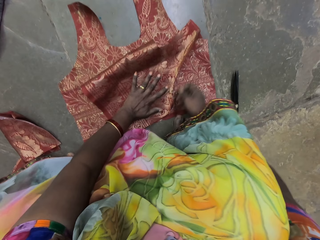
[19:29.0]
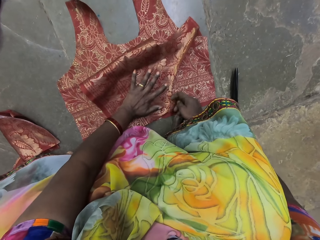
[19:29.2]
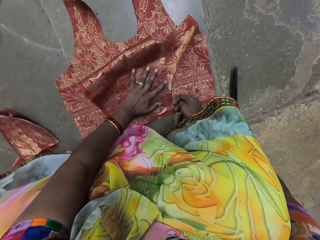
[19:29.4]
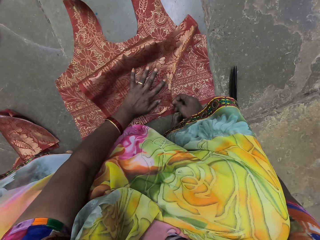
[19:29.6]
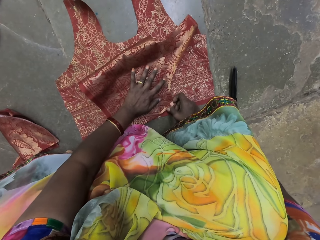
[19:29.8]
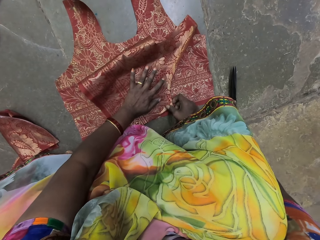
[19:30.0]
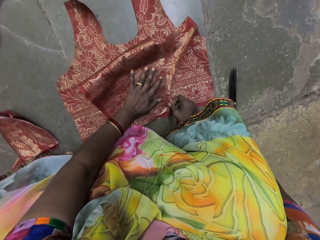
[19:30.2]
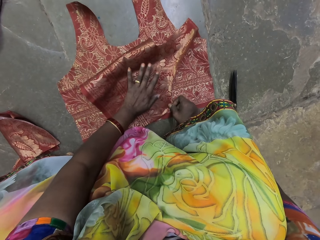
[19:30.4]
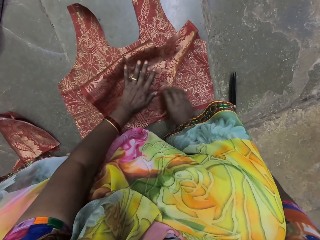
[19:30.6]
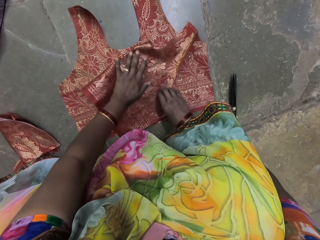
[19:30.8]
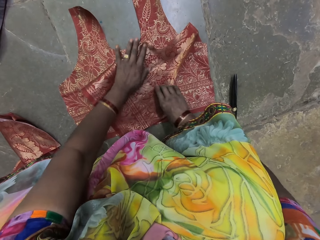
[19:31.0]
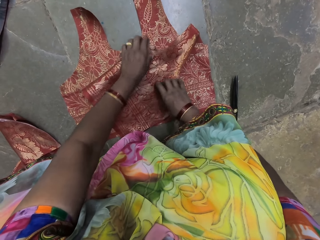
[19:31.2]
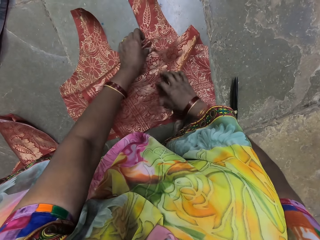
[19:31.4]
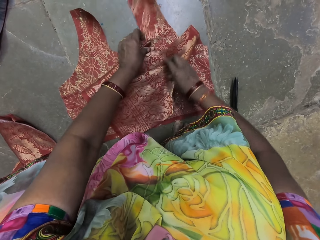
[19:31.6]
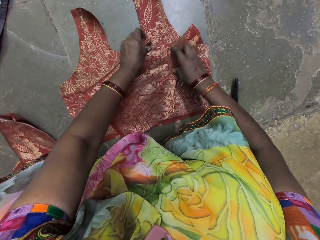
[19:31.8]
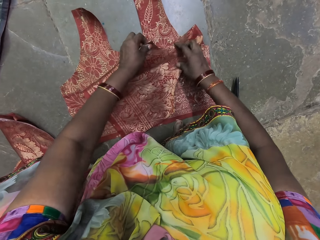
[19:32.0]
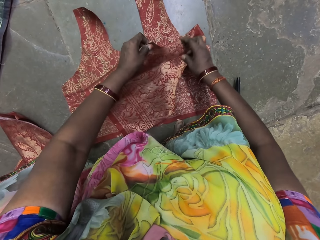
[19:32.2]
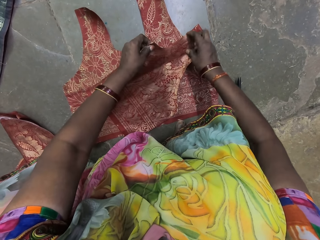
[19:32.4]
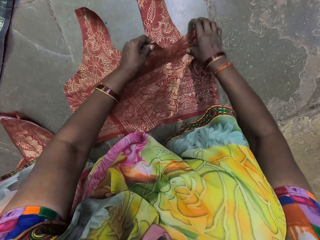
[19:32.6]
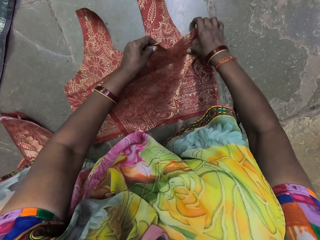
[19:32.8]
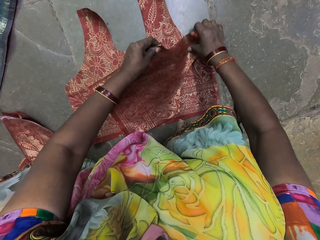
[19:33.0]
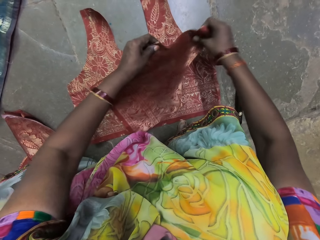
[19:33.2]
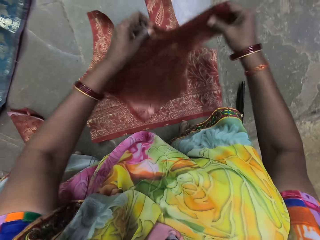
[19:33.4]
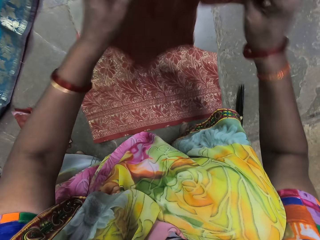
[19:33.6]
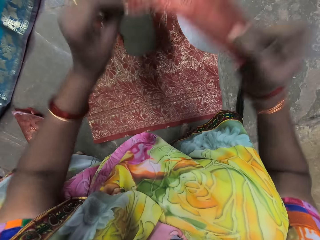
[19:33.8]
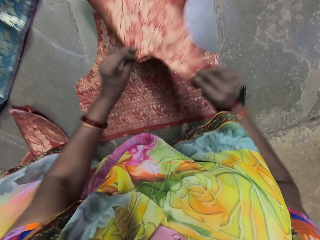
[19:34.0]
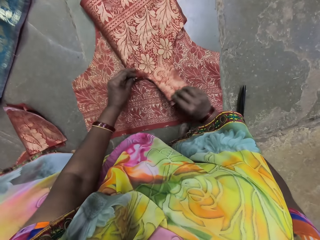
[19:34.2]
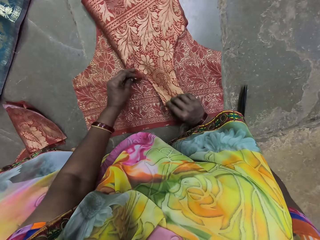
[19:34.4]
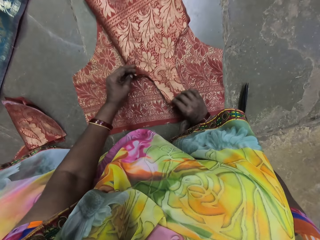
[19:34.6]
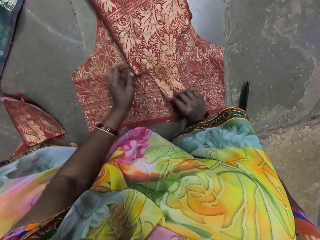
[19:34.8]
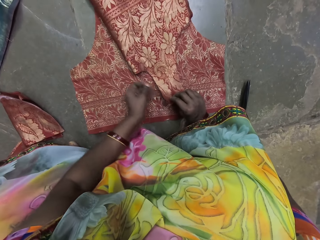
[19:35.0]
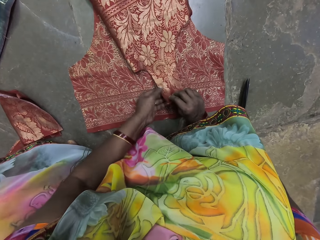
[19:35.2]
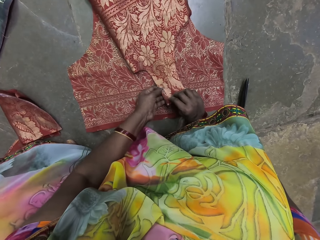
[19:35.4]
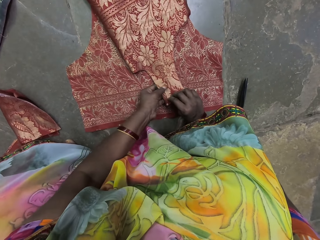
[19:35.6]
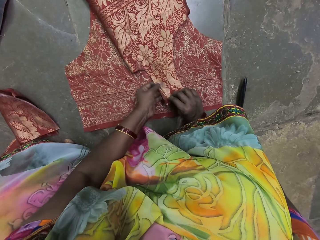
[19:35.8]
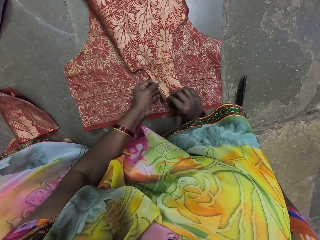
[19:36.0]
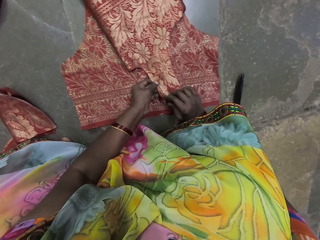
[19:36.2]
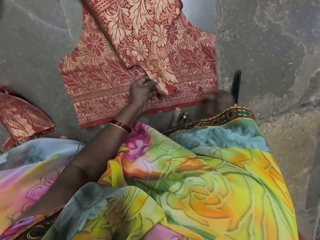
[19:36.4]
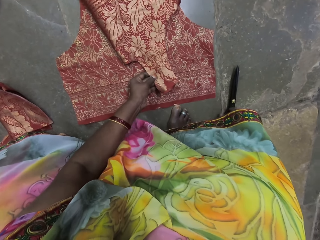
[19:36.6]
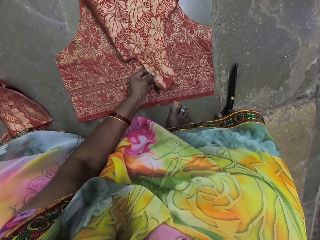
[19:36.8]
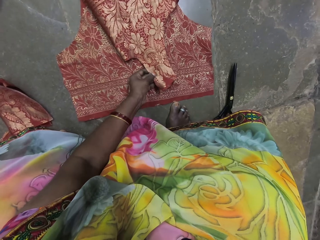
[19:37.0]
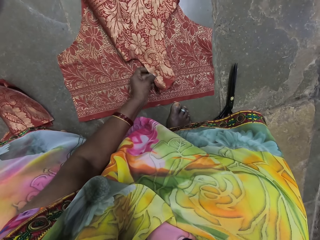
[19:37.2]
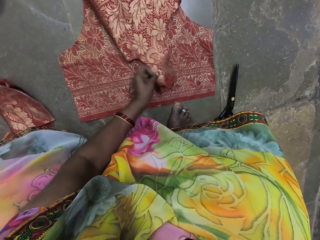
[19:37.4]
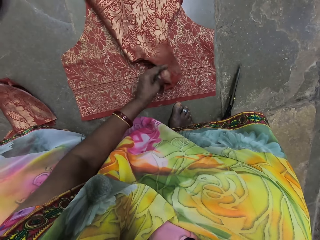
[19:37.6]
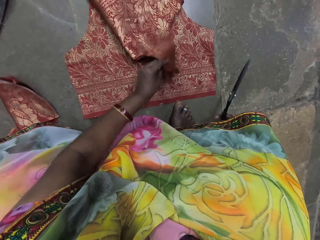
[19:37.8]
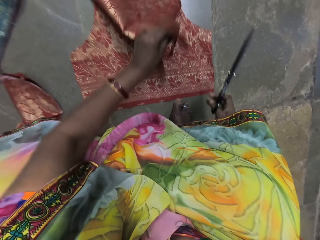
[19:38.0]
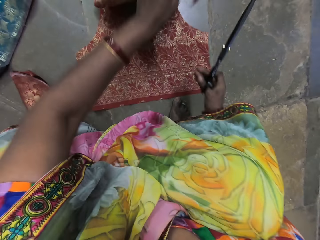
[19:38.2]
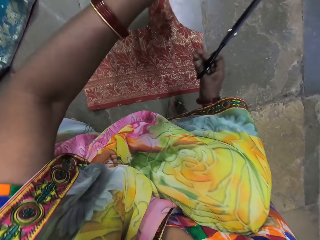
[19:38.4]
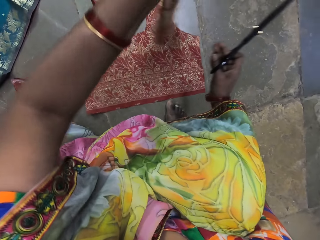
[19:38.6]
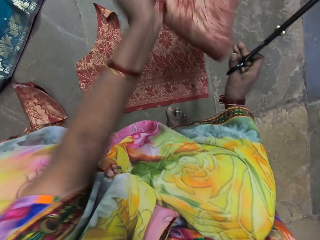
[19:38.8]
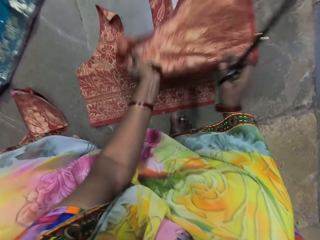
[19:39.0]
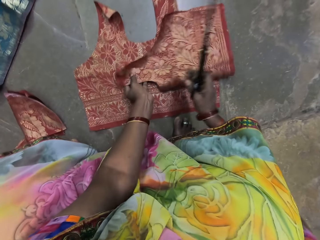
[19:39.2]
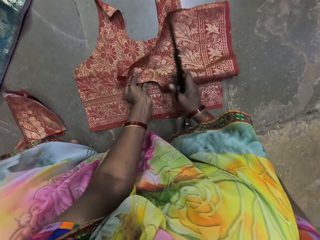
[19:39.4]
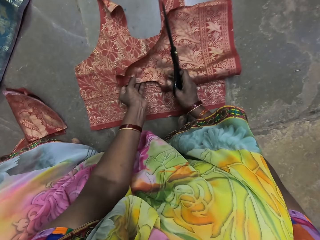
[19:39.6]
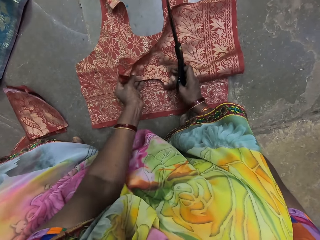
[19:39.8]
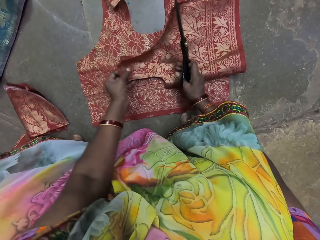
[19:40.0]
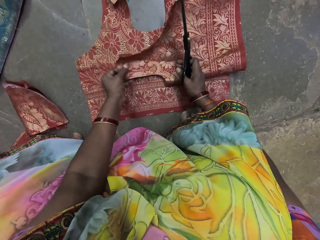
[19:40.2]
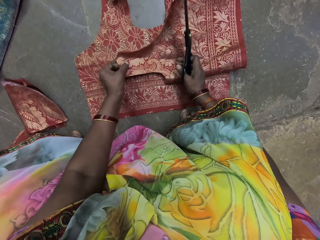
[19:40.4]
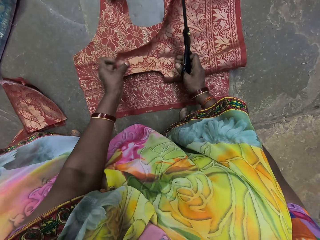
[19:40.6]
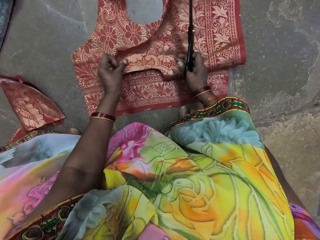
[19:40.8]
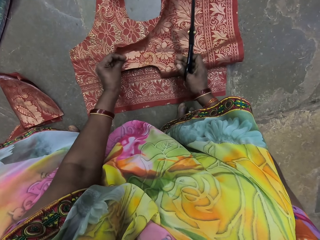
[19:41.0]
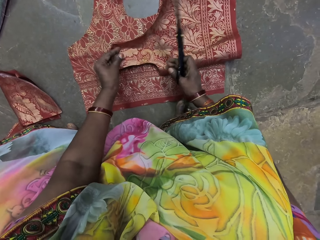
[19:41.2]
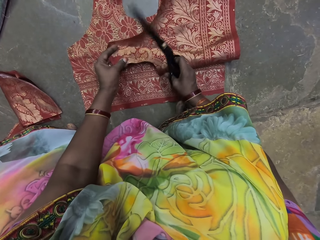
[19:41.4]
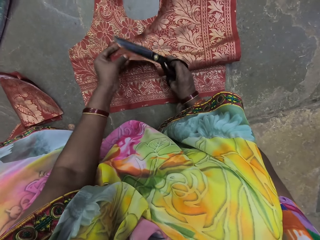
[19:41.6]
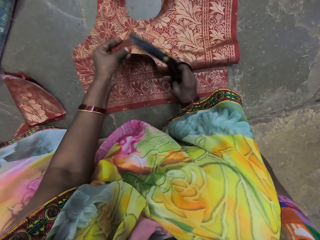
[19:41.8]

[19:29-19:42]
The camera wearer holds the folded fabric with her left hand. She picks the folded fabric from the fabric with her hands. She turns a cloth. She places the folded fabric on the fabric with her hands. She holds the folded fabric on the fabric with her left hand. She adjusts the folded fabric on the fabric with her right hand. She picks the pair of scissors from the floor with her right hand. She picks the folded fabric from the fabric with her left hand. She turns the cloth. She places the folded fabric on the fabric with her hands. She places her right hand on the folded fabric on the fabric.

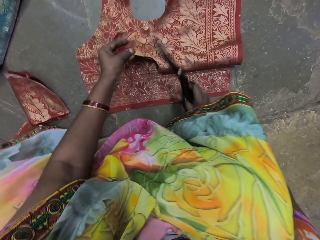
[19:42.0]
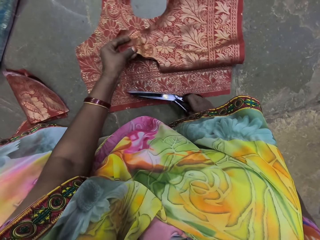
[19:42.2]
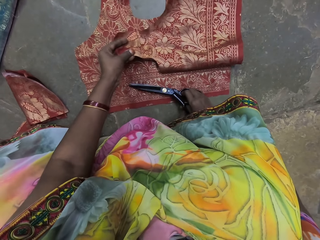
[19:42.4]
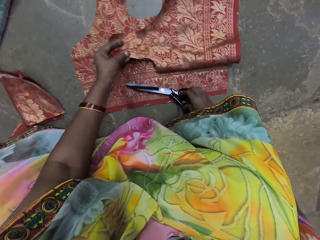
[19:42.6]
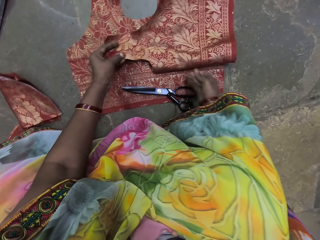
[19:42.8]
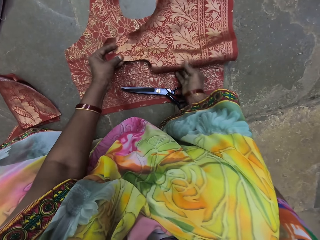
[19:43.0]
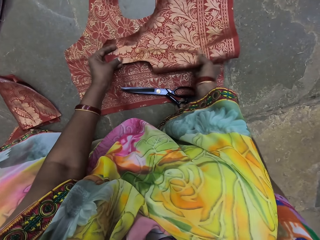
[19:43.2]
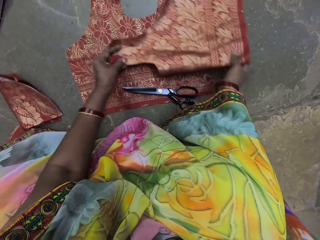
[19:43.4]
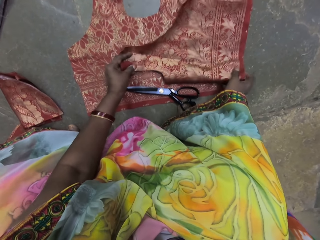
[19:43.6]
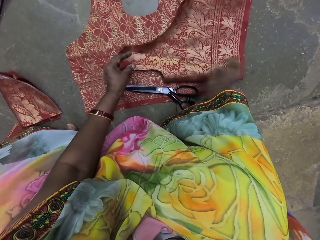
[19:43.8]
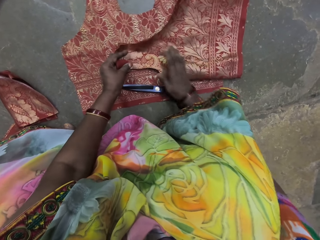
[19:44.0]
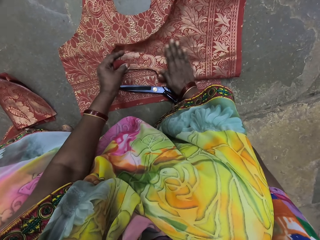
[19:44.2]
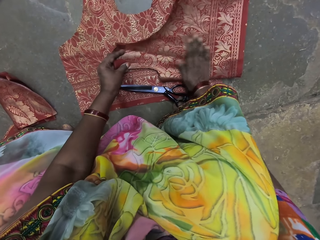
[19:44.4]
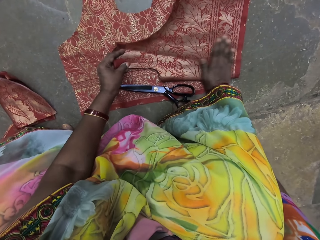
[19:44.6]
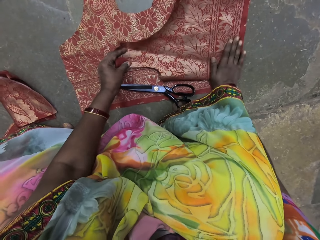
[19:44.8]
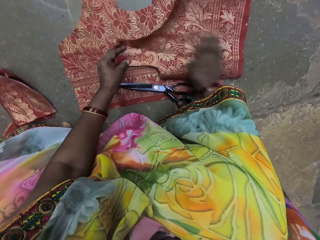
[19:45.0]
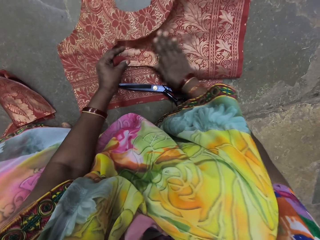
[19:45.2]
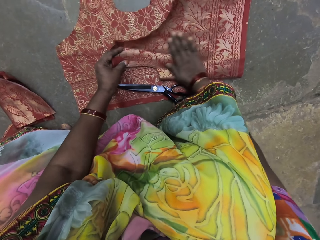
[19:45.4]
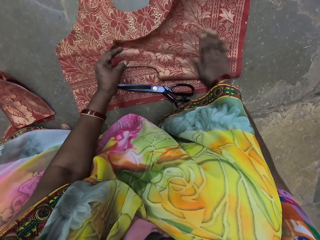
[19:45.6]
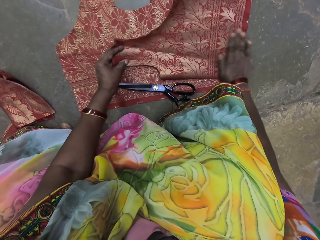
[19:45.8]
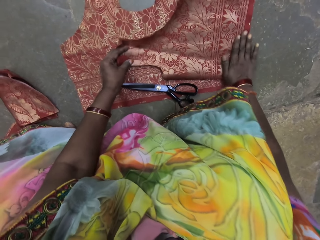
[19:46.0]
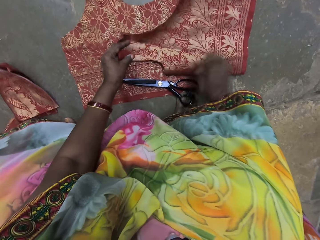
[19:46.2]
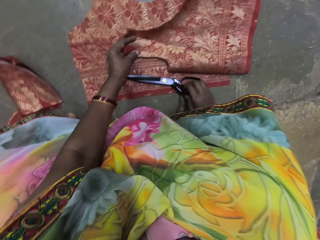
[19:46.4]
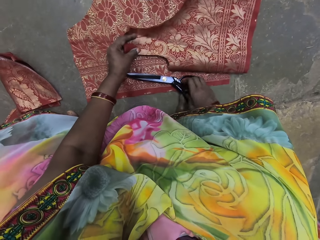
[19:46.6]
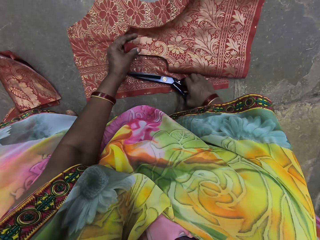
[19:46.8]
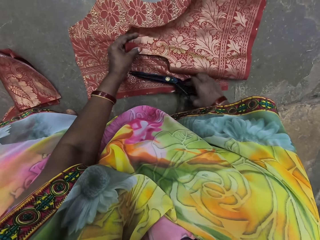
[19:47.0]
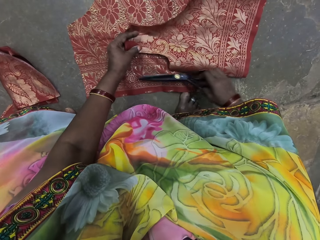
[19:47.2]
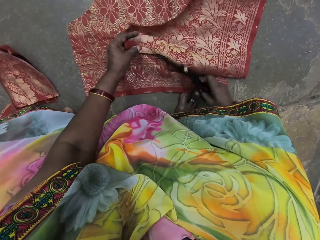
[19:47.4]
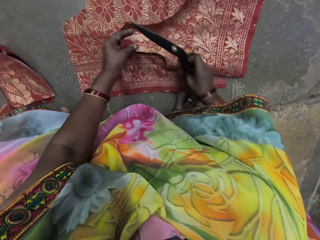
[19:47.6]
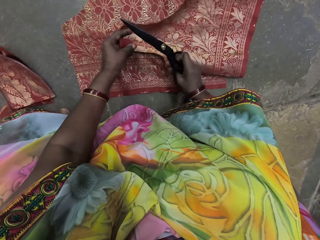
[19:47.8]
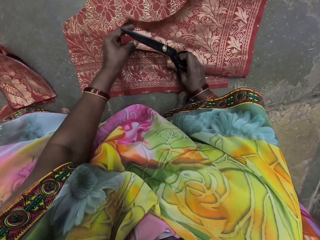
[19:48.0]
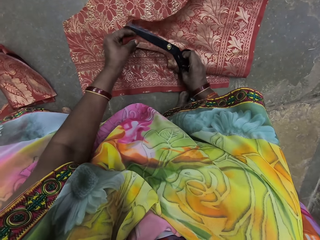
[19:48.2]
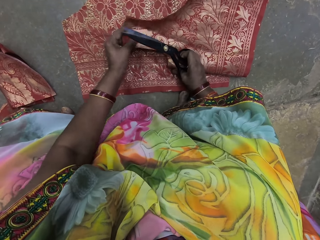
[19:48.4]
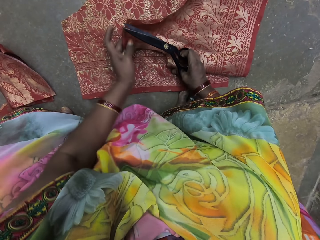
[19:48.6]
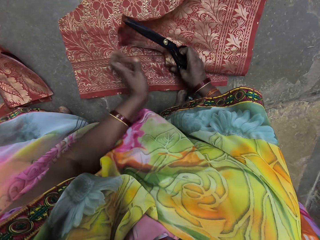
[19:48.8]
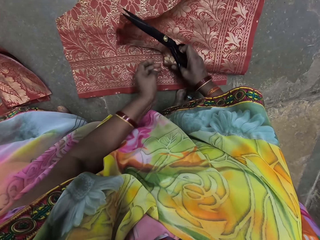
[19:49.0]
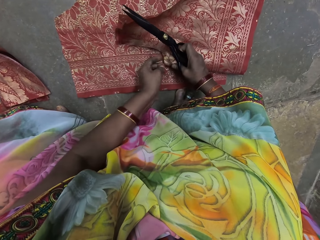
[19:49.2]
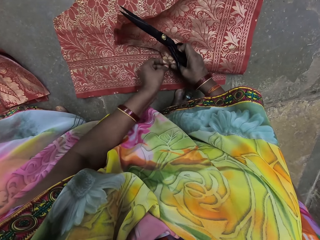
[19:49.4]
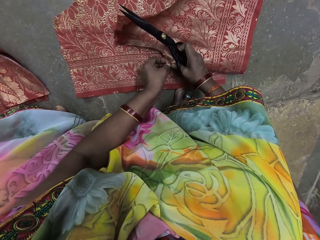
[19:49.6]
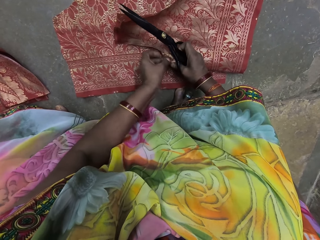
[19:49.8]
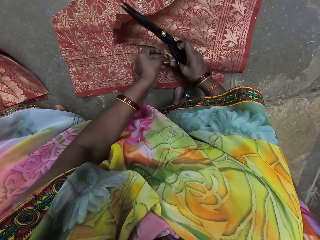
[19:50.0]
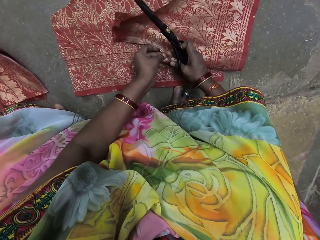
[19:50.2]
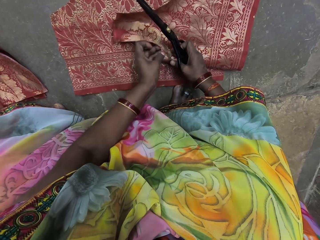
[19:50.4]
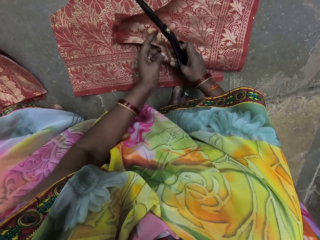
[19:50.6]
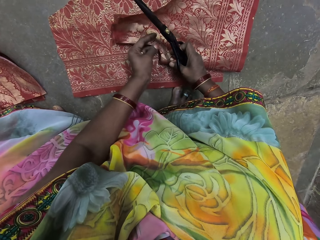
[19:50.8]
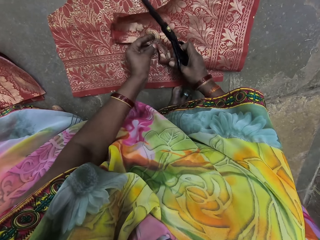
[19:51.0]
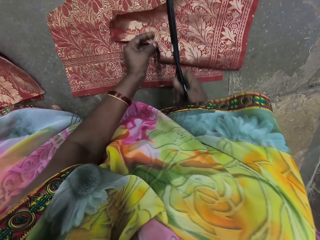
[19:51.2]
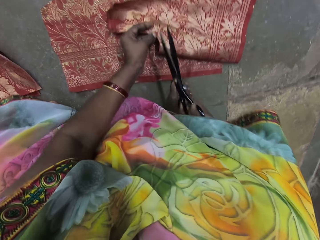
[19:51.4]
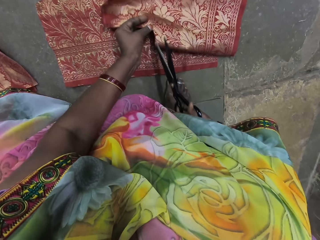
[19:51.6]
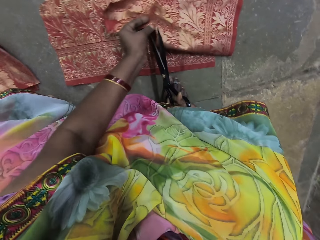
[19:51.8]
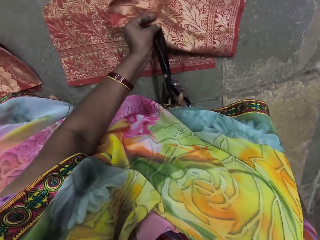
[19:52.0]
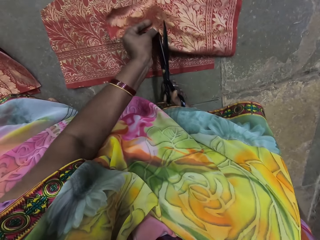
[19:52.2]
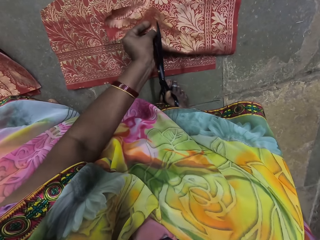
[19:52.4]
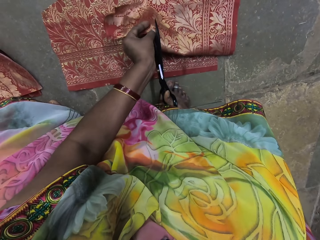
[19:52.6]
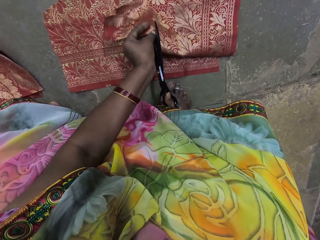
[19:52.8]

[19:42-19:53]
The camera wearer drops the pair of scissors on the fabric with her right hand. She adjusts the folded fabric on the fabric with her right hand. She smoothens the folded fabric on the fabric with her right hand. She picks up the pair of scissors from the fabric with her right hand. She places her right hand on the folded fabric. She adjusts the folded fabric on the fabric with her left hand. She lifts the folded fabric on the fabric with her left hand.
